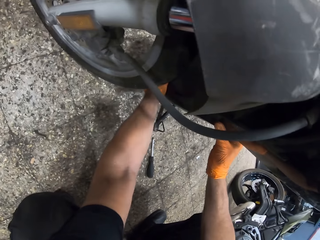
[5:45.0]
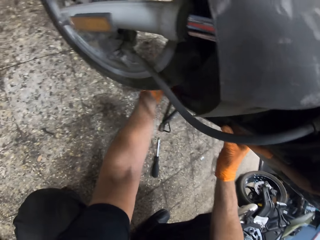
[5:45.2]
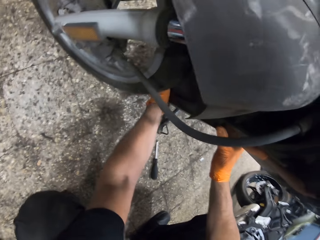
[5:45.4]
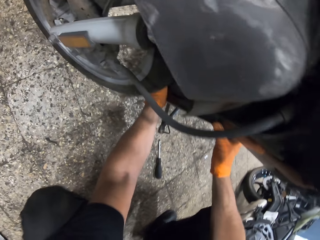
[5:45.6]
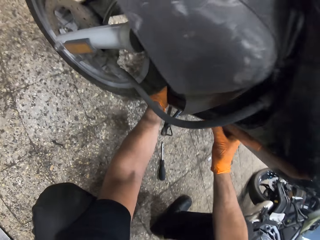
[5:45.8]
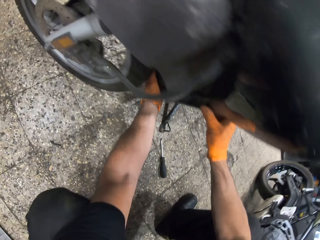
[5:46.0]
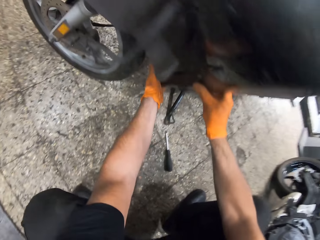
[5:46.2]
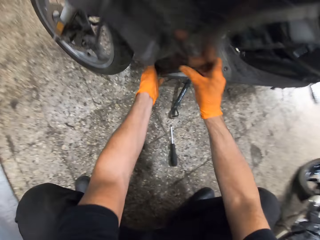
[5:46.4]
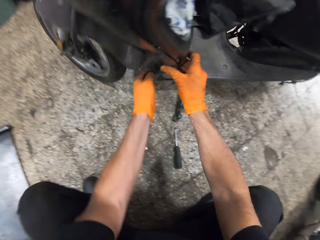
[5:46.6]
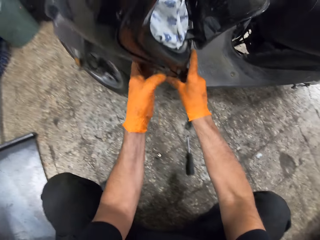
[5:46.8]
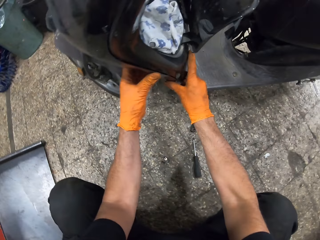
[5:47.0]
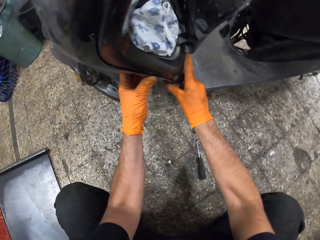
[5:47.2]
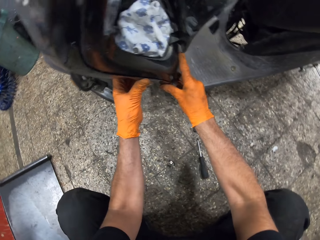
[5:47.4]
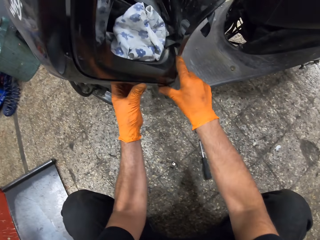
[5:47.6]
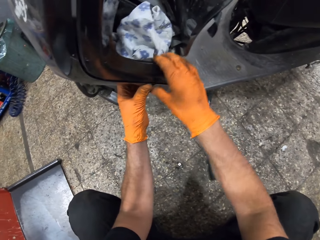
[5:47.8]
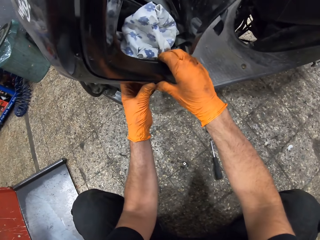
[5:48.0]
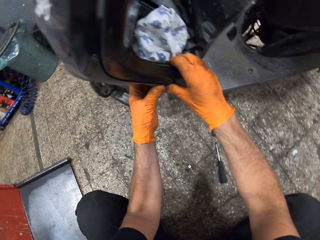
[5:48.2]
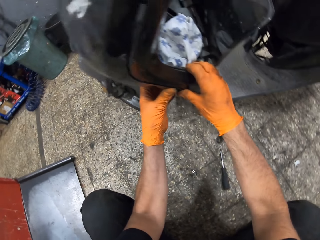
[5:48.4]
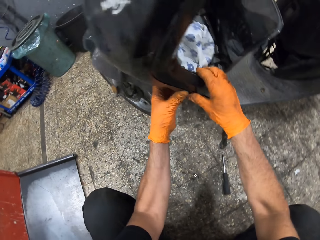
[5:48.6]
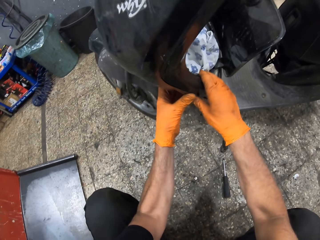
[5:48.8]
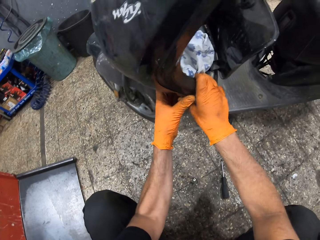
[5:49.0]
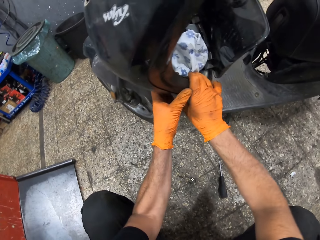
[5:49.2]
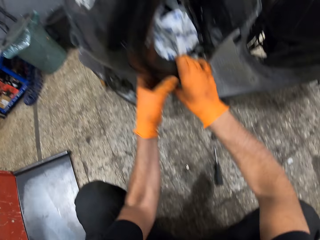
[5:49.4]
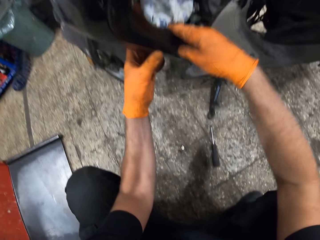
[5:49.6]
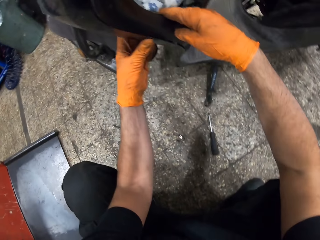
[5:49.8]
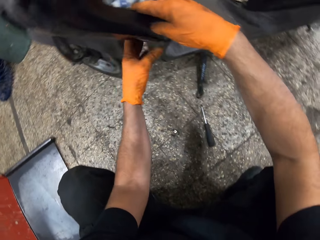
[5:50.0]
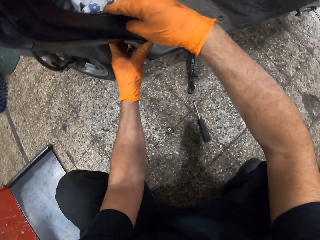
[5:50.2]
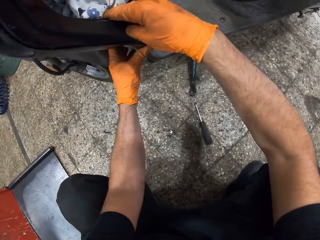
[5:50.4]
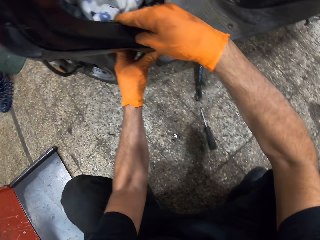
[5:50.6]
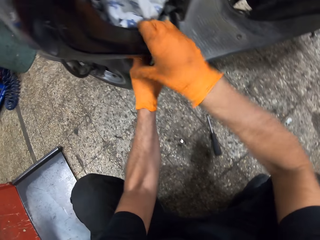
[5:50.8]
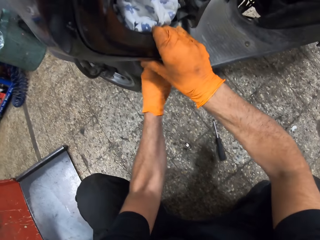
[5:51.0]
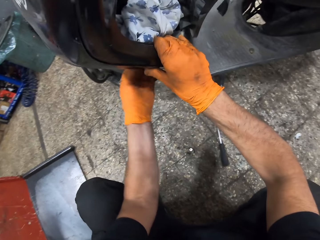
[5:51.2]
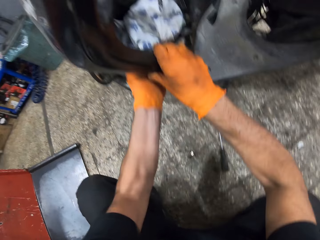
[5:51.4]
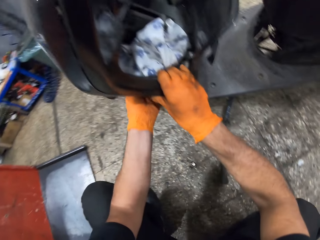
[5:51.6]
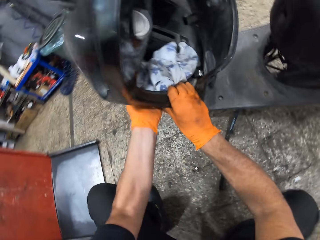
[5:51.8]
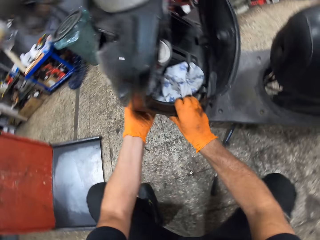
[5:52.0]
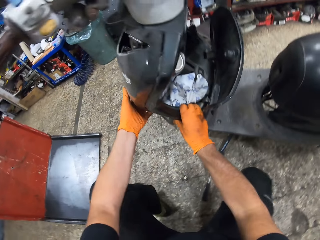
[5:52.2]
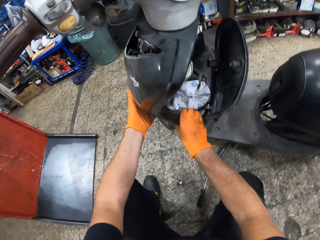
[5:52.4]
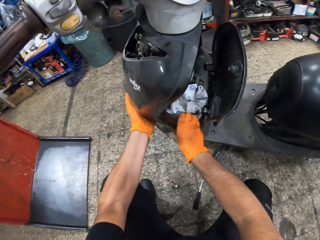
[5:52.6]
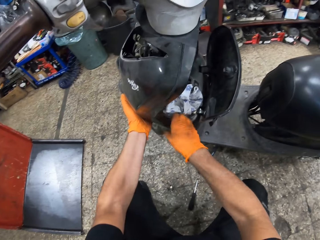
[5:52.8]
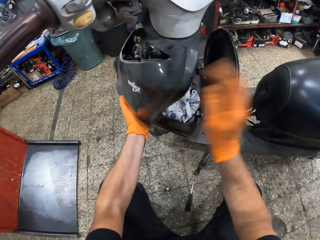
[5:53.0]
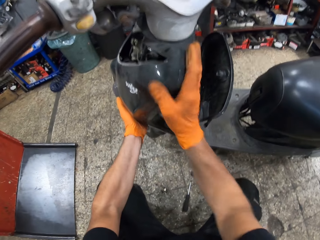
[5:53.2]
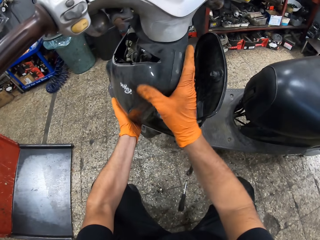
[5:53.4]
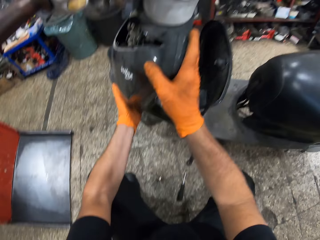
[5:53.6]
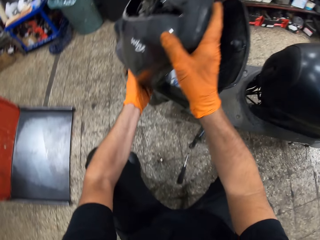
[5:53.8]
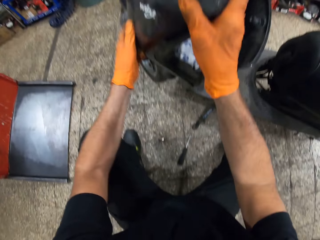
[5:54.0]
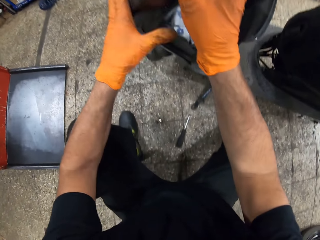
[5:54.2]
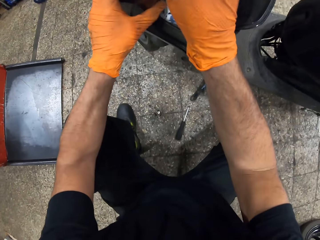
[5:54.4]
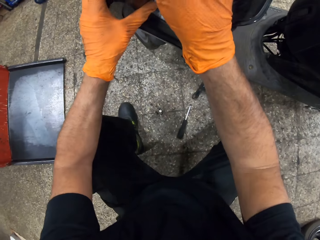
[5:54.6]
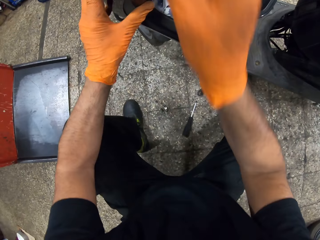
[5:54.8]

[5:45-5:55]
The camera wearer hits the motorbike.

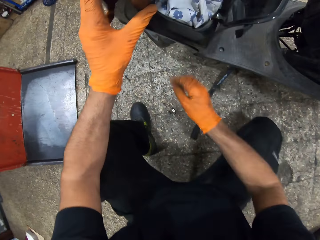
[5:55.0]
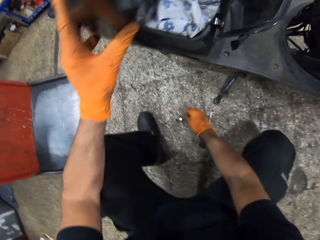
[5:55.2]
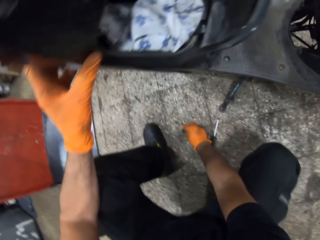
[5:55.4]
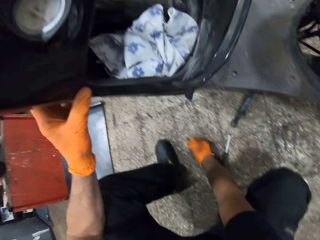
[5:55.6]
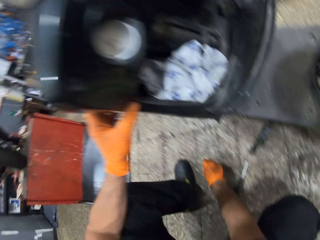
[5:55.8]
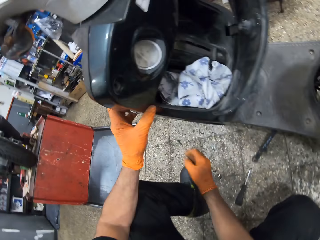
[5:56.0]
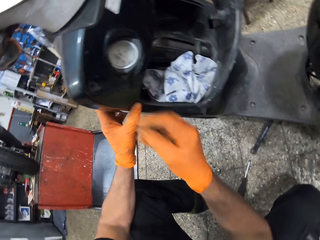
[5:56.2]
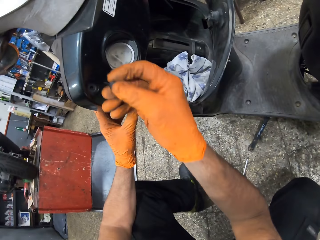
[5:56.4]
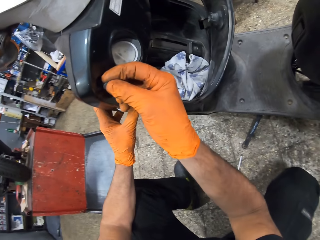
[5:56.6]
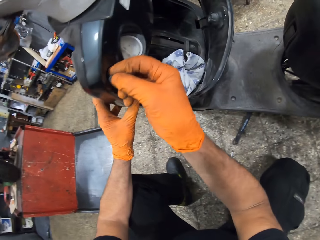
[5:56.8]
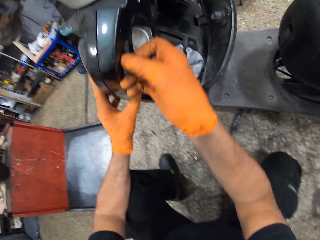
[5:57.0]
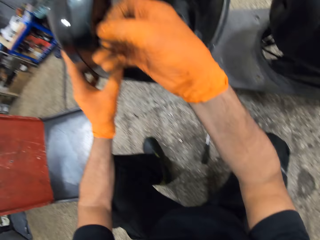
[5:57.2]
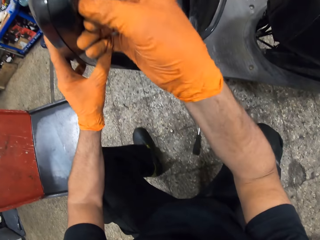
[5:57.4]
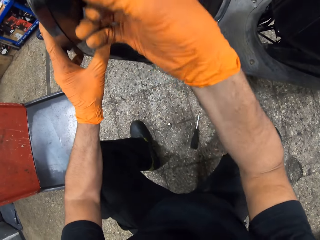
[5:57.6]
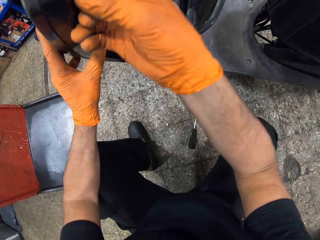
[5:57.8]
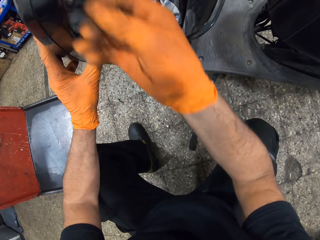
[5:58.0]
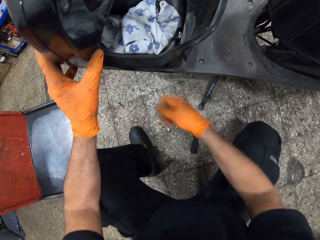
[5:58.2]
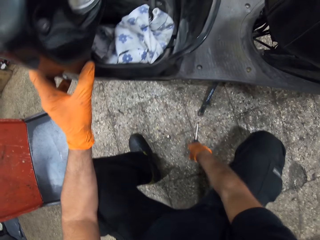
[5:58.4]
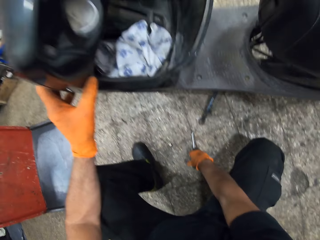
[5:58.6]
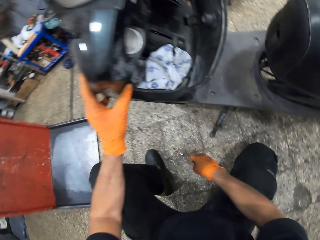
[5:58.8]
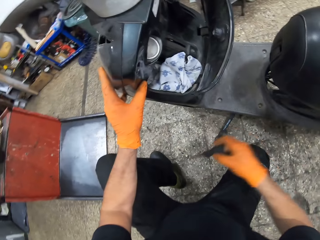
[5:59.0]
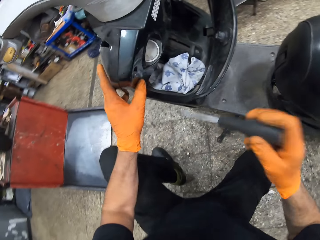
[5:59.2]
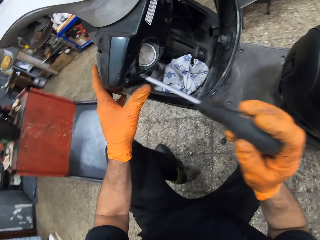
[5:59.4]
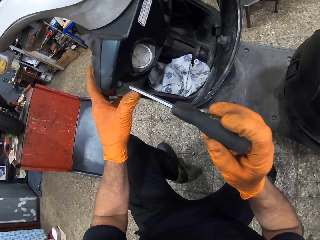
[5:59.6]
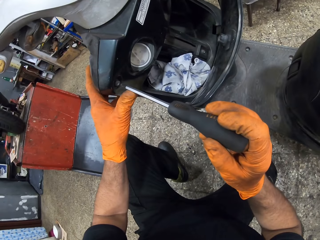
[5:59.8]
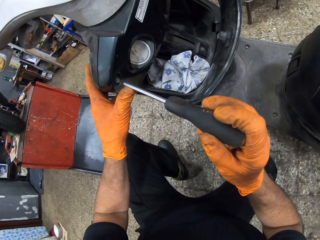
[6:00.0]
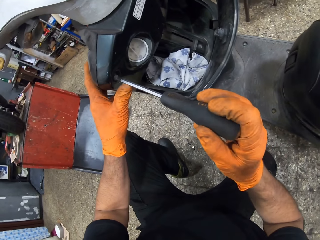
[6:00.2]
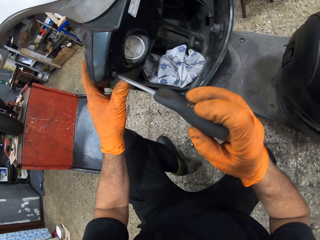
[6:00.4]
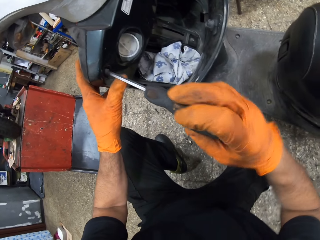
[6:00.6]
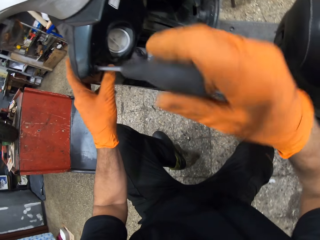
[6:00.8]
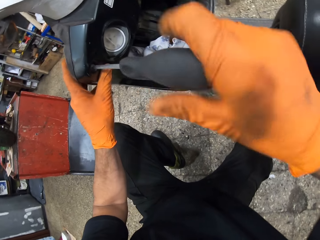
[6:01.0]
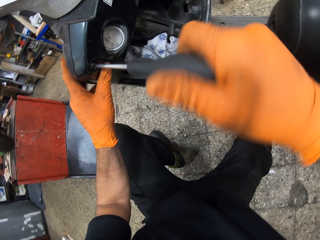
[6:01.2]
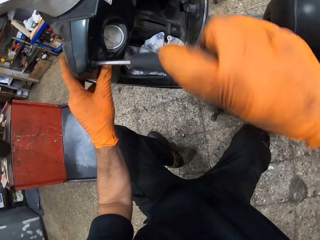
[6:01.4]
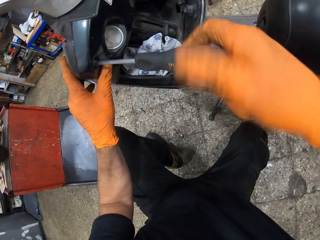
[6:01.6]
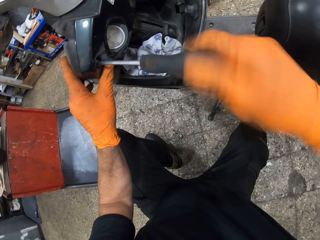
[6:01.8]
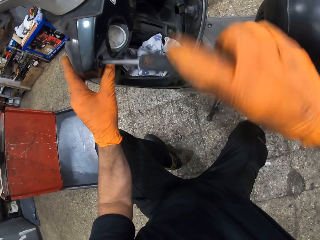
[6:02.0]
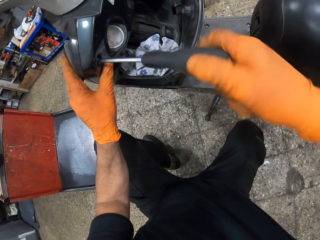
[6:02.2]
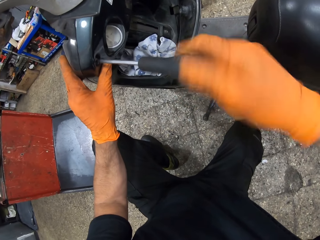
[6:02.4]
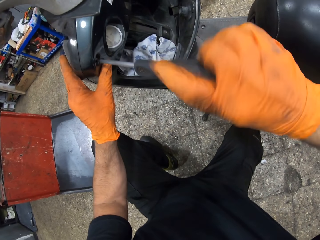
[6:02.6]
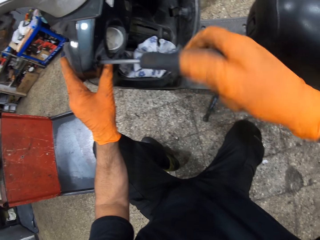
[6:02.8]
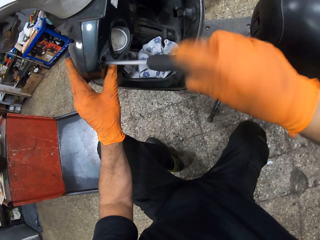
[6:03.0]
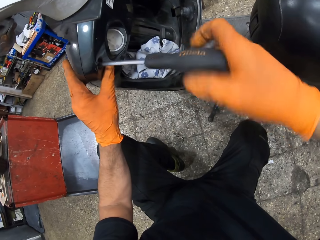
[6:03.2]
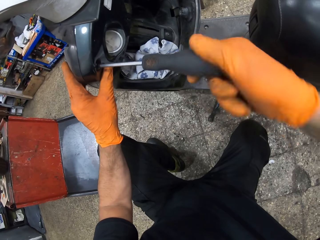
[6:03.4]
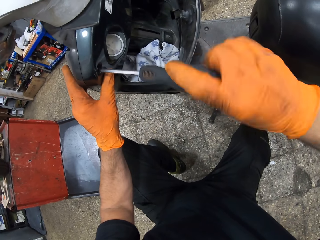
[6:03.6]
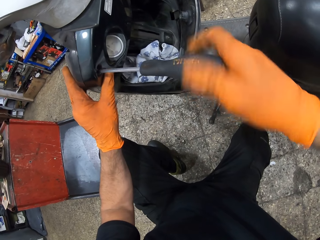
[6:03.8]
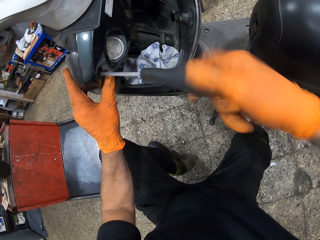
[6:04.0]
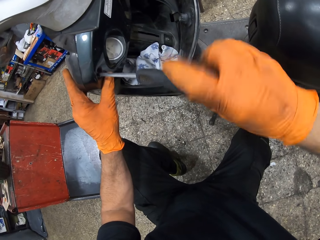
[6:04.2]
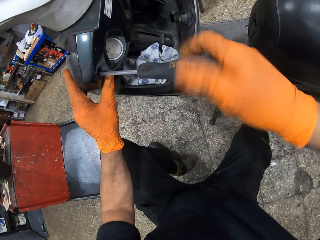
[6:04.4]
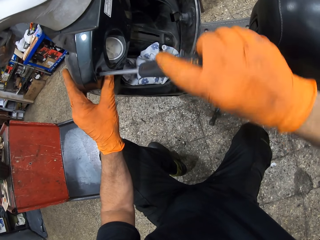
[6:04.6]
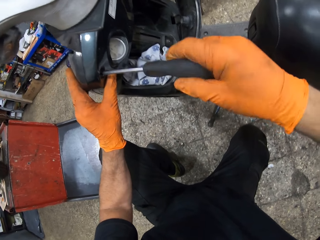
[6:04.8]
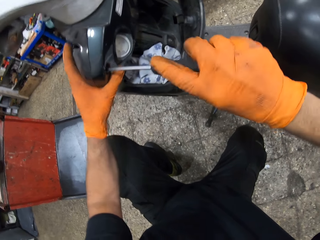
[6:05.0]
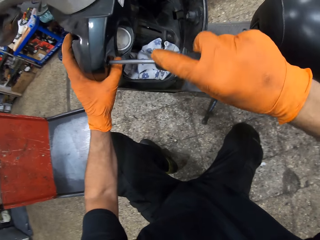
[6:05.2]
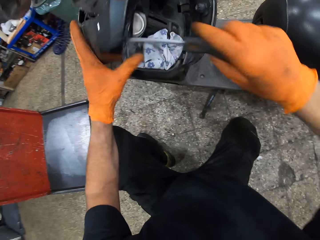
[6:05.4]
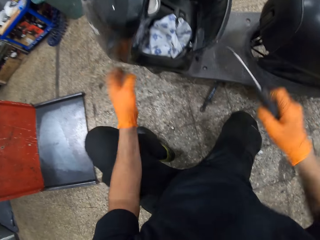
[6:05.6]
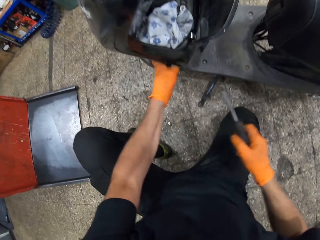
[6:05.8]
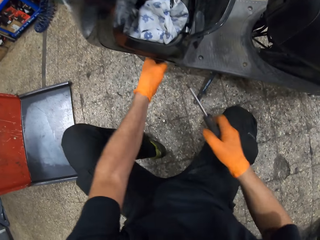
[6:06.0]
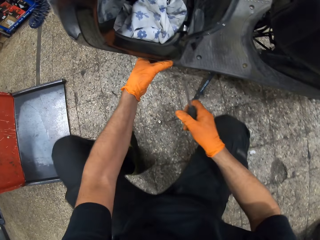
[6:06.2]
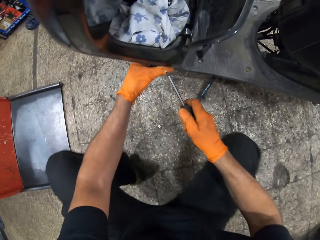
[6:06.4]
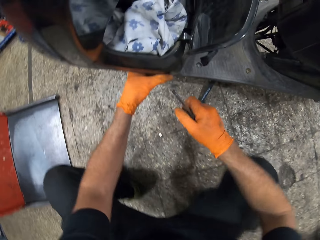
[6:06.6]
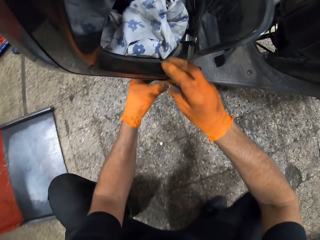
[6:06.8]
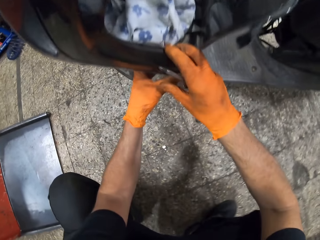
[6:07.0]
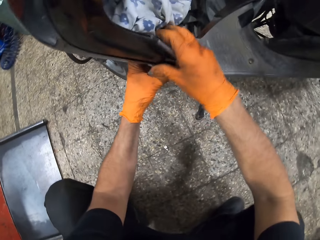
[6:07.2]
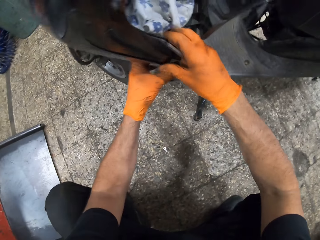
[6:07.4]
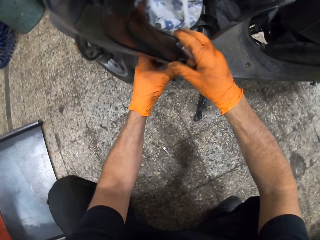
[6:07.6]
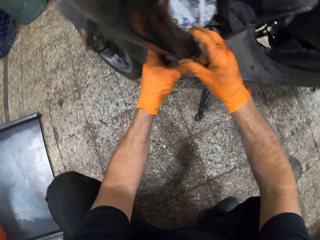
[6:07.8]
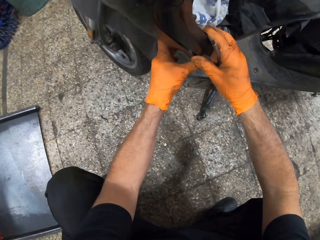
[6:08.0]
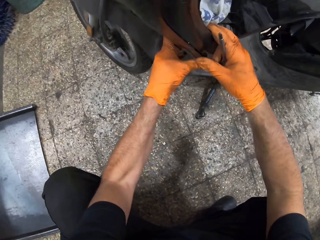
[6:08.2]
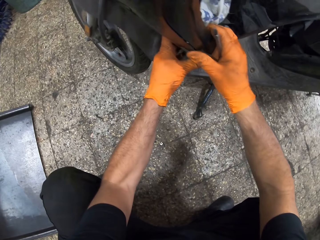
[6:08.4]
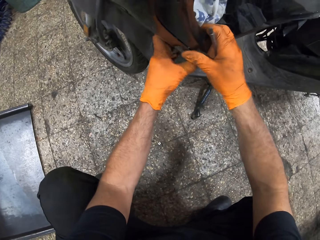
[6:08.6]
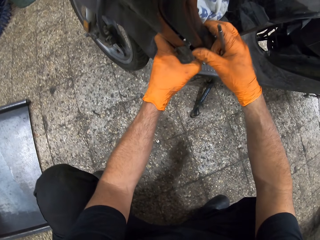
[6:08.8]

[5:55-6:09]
The camera wearer picks up a bolt from the ground. They put the bolt in the scooter motorcycle or motorbike. They pick up the screwdriver from the ground. They tighten the bolt to the scooter motorcycle with the screwdriver. They remove the screwdriver from the motorbike. They adjust the scooter motorcycle's front cover.
